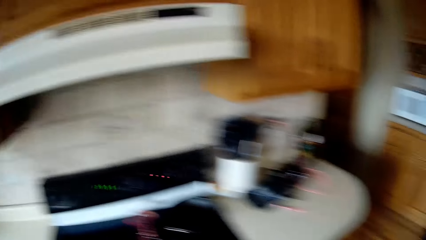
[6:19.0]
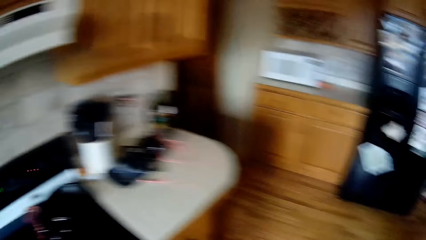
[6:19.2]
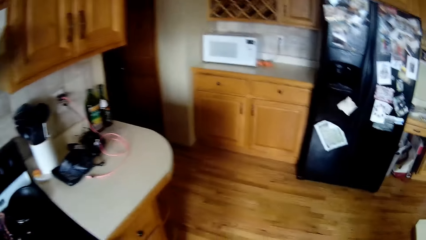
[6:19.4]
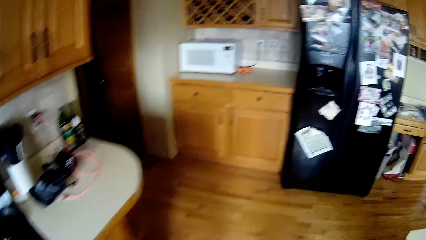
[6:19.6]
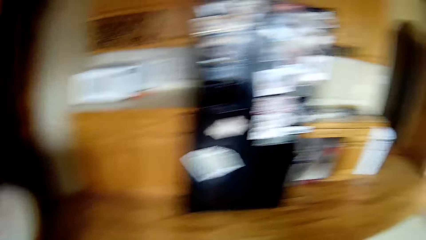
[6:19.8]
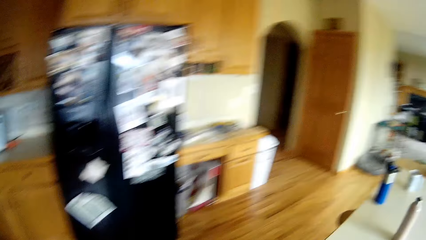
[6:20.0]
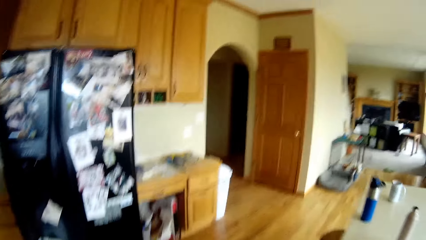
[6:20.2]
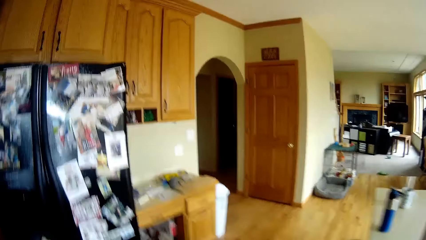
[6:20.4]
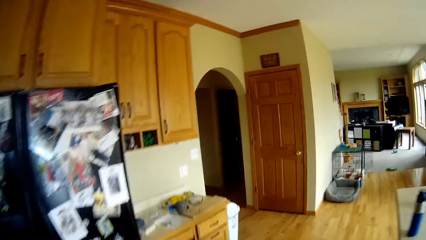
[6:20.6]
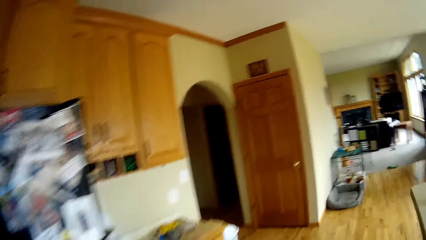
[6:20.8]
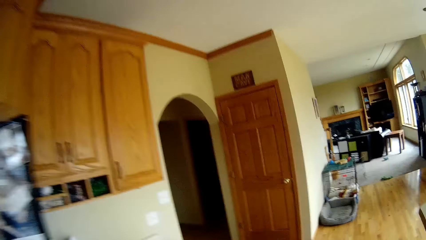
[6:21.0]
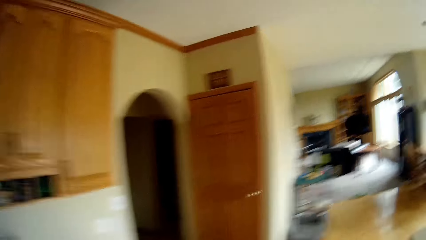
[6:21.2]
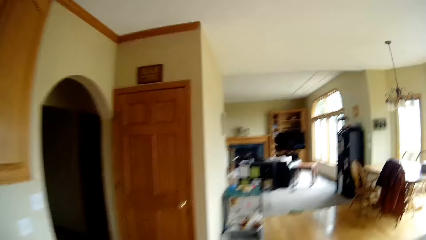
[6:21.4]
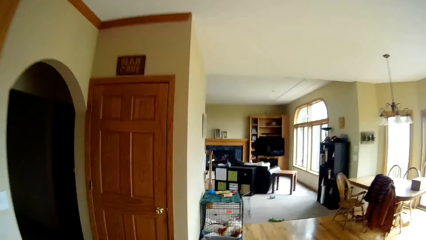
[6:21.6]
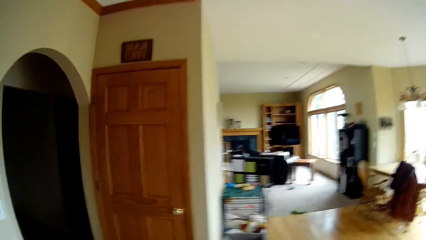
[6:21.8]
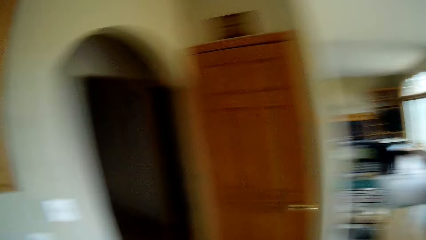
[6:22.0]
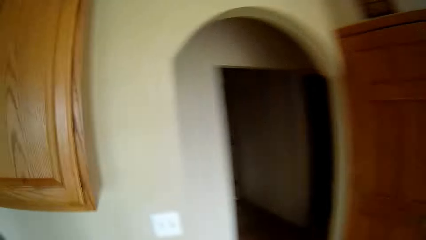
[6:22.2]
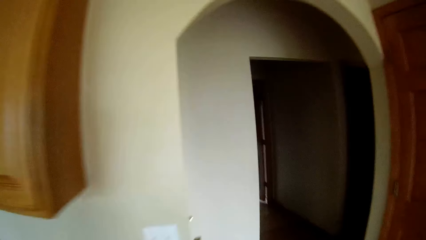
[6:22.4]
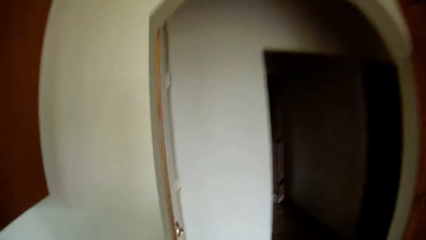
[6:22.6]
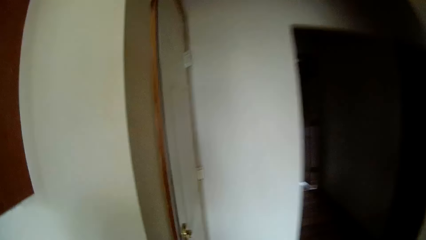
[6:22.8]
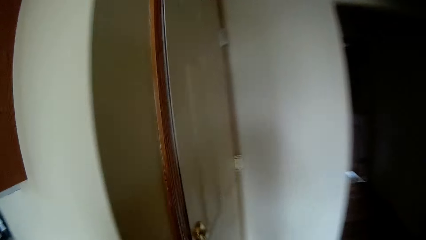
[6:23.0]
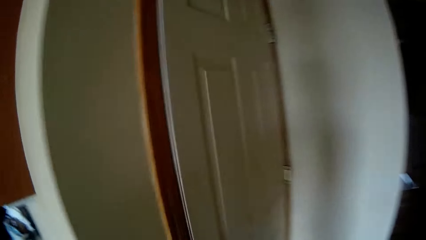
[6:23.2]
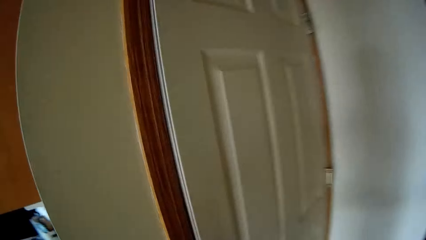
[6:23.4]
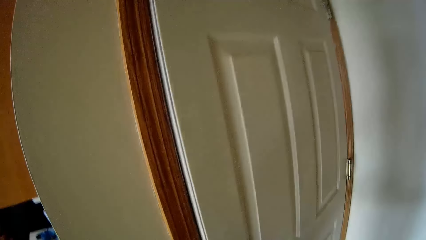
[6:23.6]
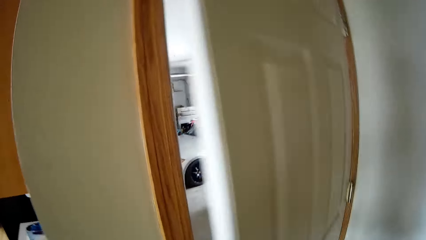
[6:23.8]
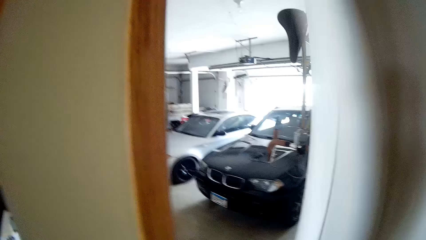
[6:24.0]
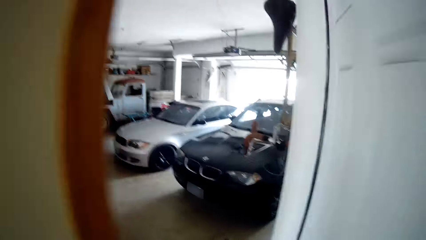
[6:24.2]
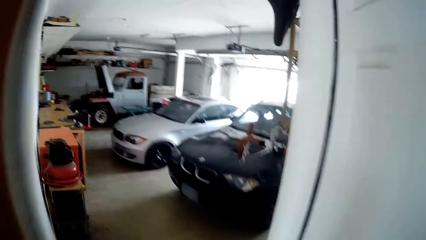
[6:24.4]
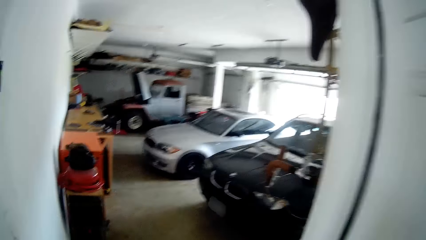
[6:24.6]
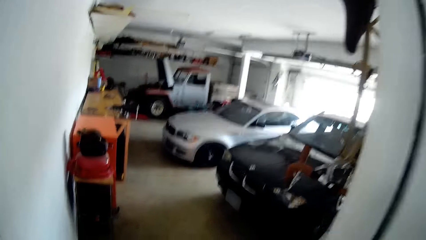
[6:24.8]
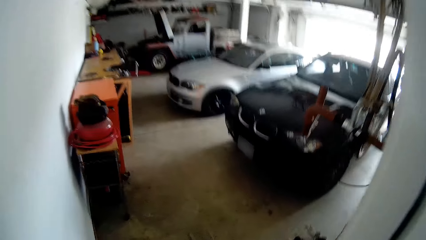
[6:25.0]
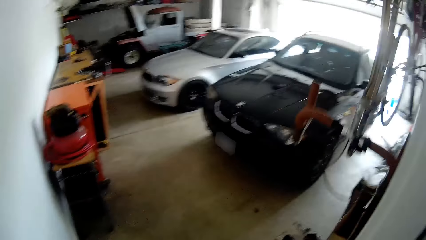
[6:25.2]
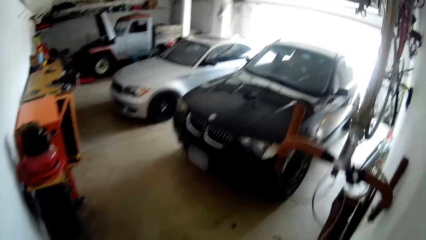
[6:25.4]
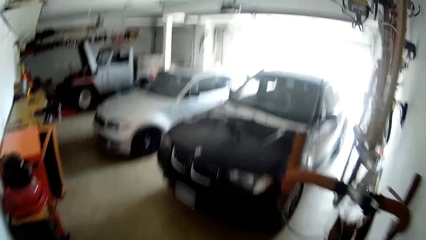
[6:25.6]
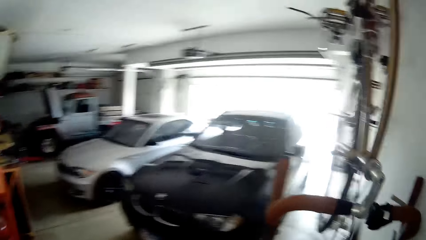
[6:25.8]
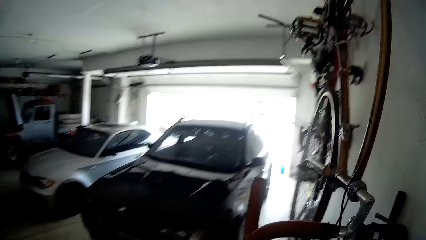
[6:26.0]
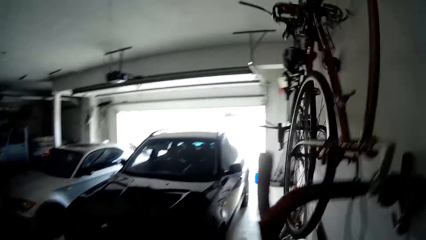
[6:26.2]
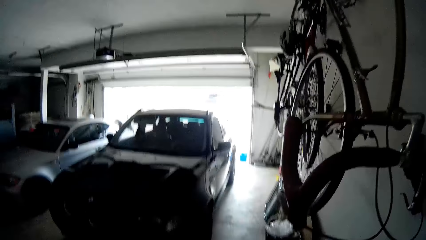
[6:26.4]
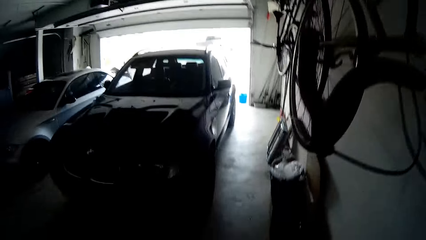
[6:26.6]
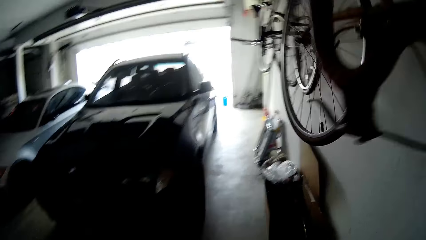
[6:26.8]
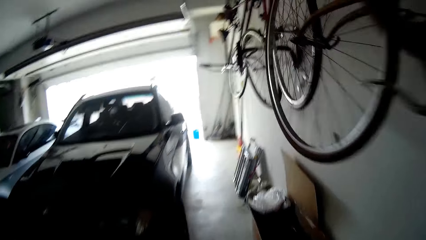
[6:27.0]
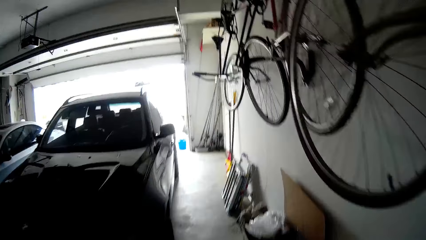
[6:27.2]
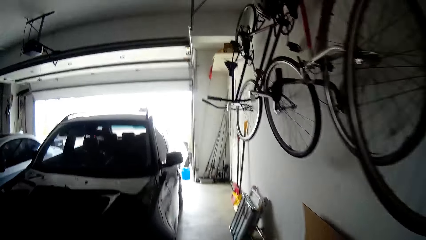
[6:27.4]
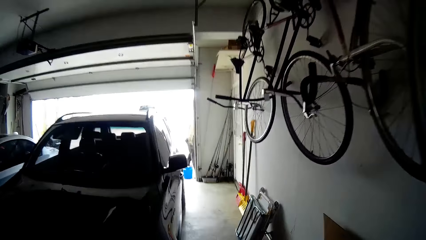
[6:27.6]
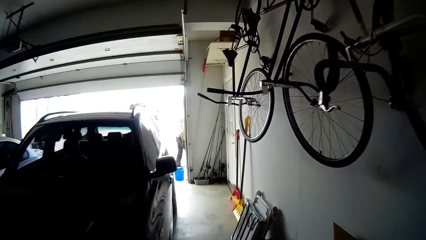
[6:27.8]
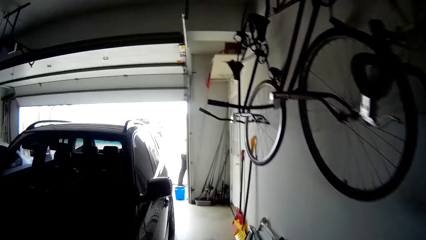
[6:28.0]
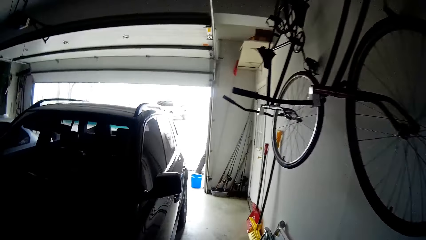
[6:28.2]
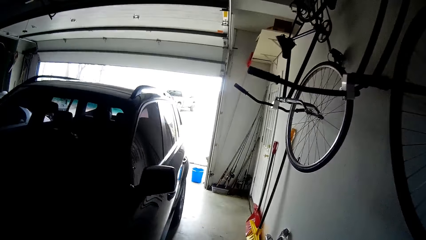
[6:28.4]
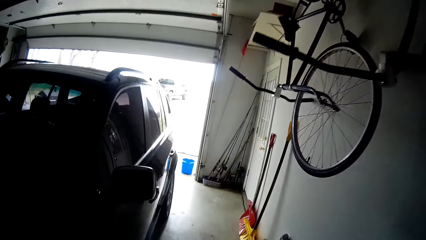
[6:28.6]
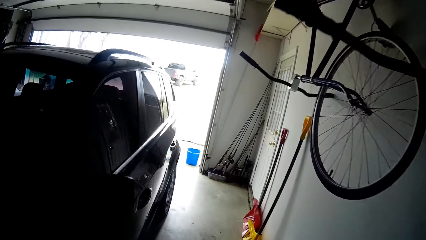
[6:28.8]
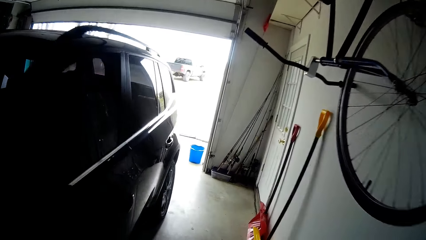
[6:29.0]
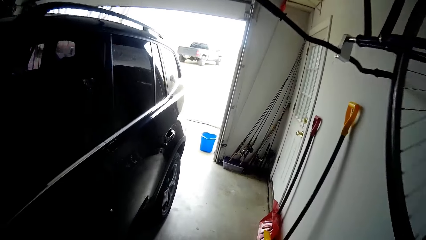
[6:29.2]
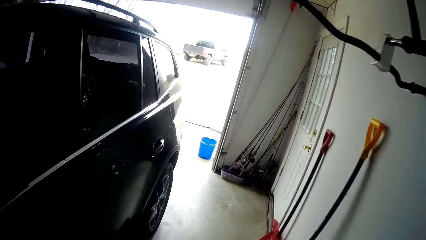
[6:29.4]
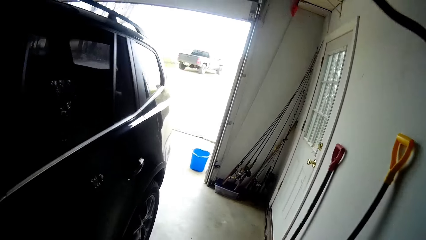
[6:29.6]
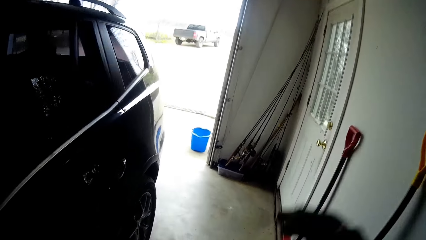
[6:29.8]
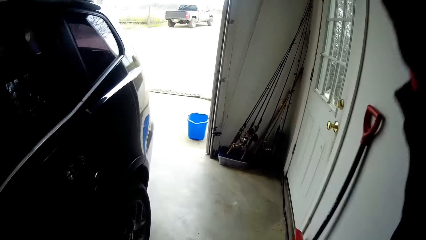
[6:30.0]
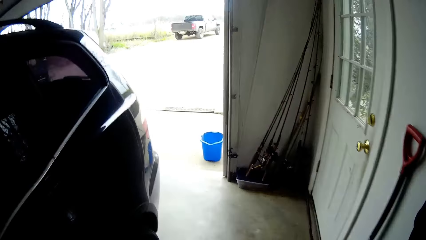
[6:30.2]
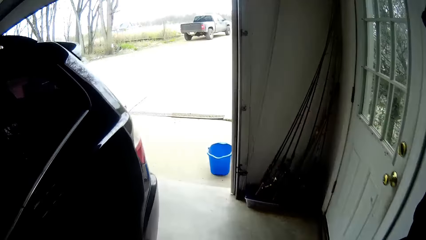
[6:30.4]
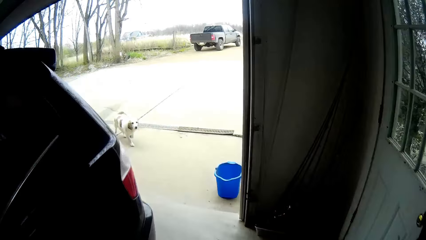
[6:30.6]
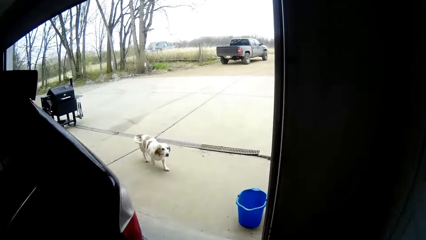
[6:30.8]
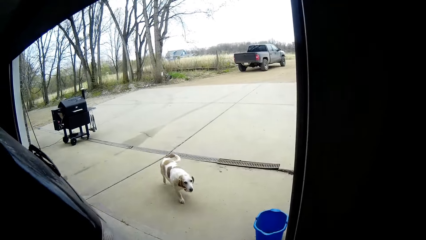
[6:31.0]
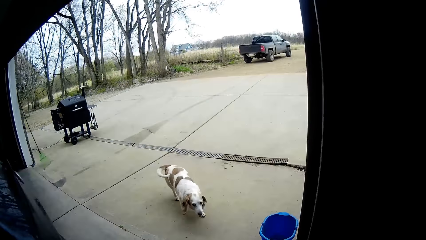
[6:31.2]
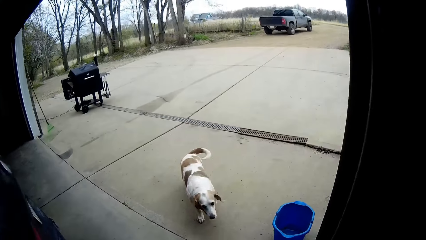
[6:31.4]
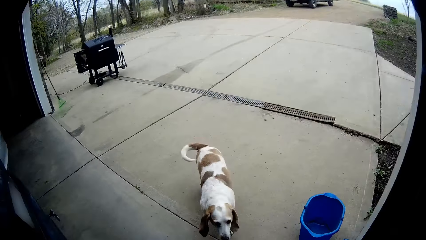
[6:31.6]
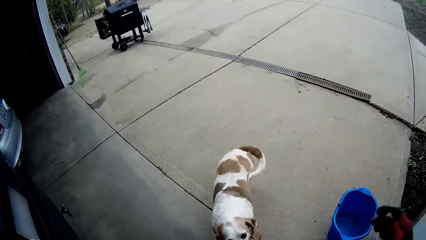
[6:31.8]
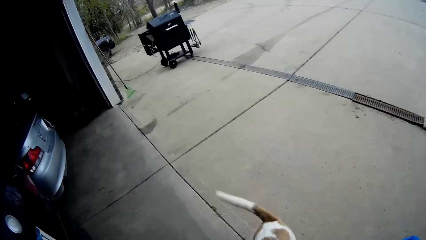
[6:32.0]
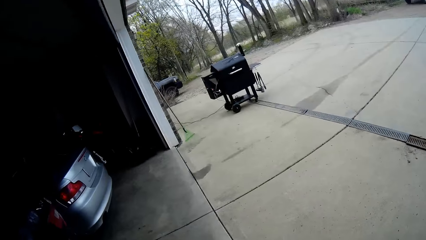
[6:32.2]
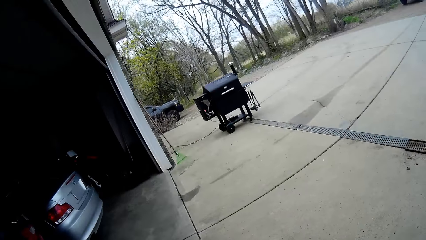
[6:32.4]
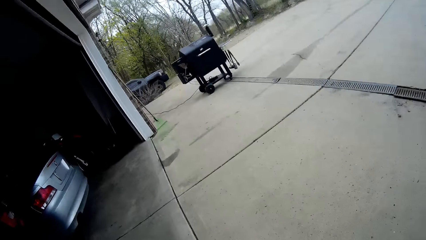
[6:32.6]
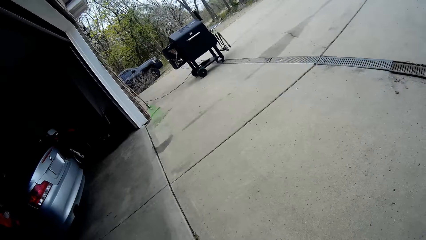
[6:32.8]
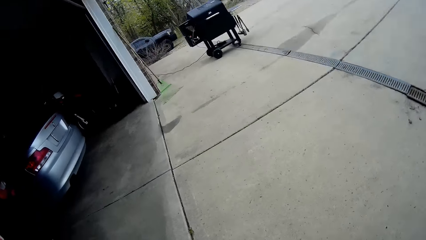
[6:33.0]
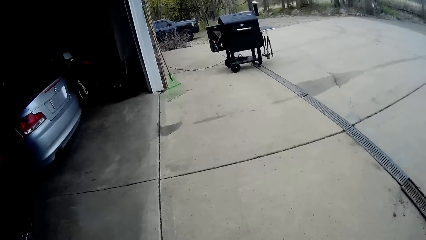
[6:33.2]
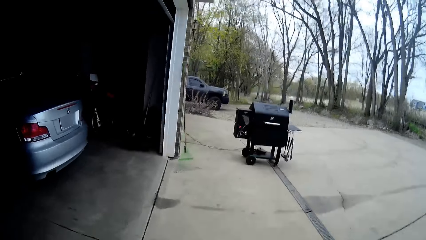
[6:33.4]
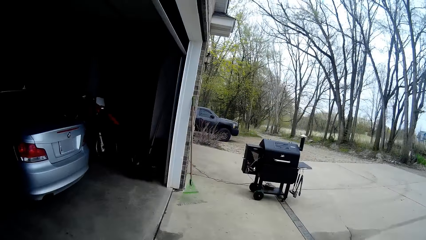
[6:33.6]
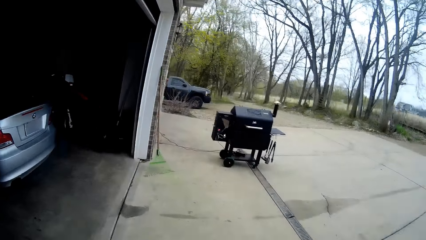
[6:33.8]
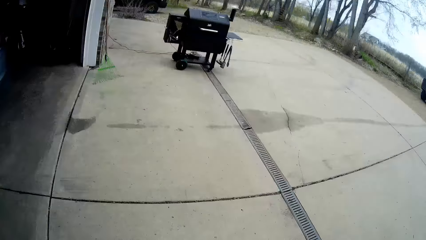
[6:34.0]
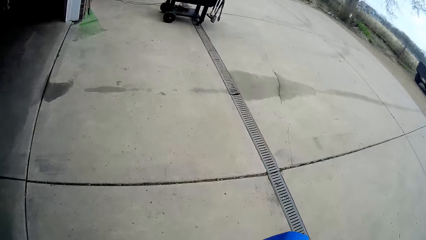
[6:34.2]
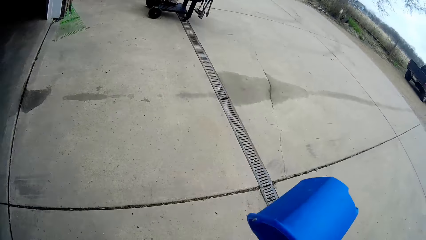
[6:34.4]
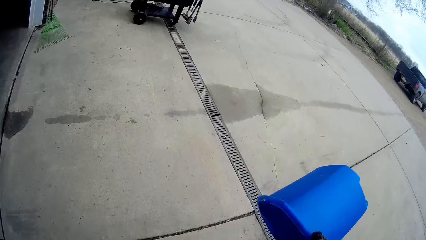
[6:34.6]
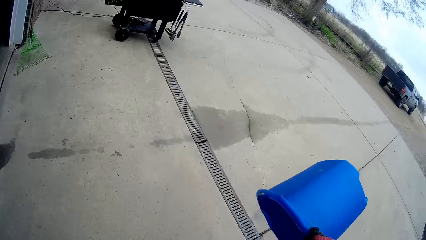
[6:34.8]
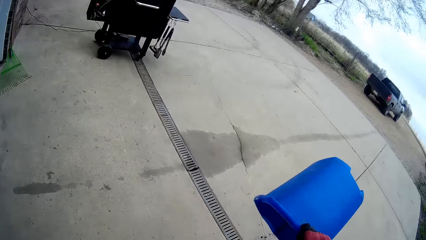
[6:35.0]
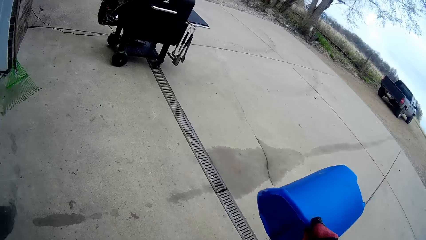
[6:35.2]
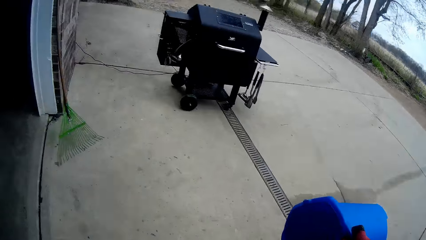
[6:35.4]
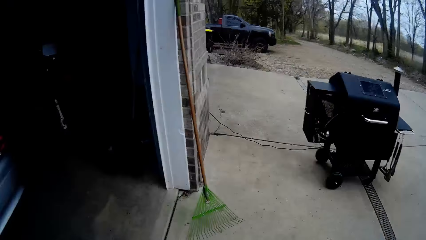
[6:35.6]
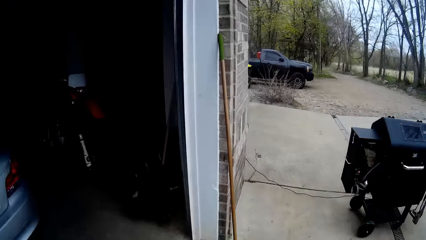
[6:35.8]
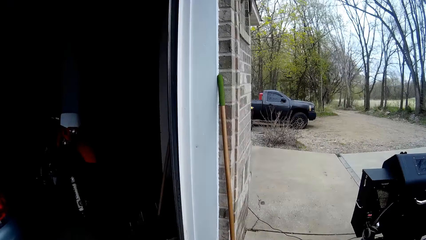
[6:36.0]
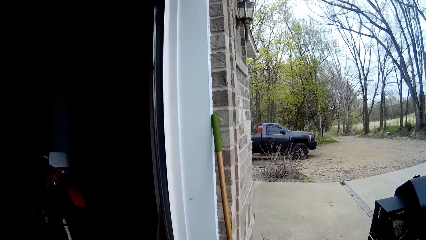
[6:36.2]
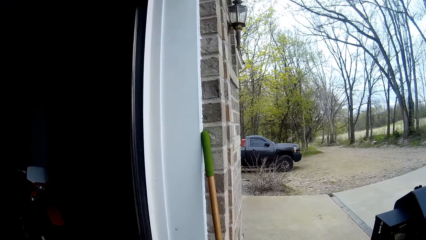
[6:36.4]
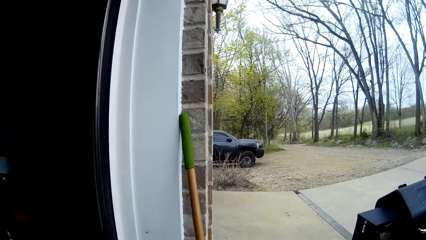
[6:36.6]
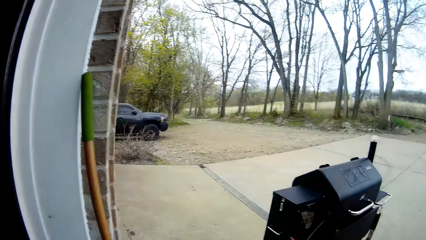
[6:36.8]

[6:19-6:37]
The camera wearer opens the door to the garage with her right hand. She walks out of the kitchen to the garage. A dog walks into the garage. The camera wearer picks up a bucket. She pours water from the bucket. She holds the bucket with her right hand.
